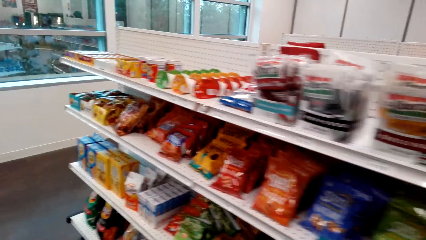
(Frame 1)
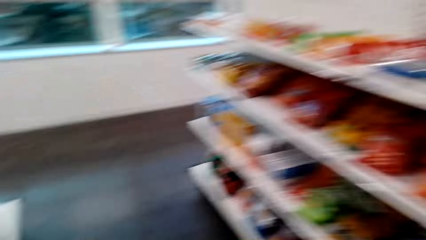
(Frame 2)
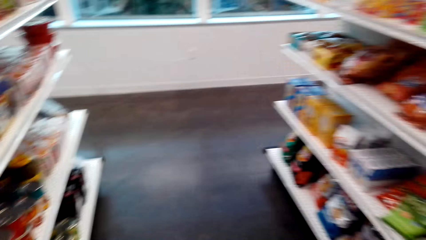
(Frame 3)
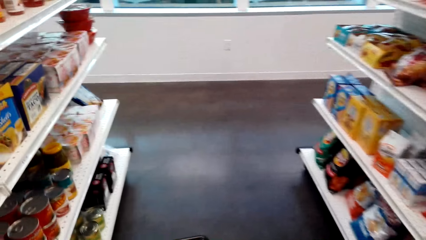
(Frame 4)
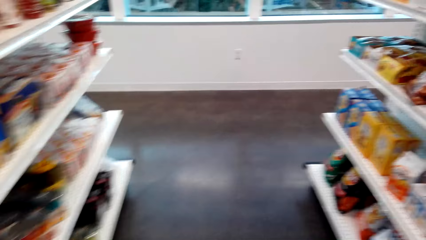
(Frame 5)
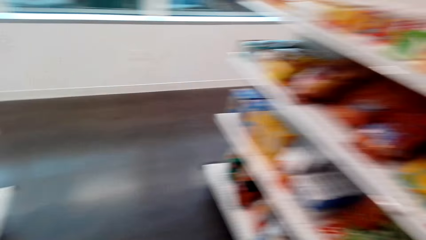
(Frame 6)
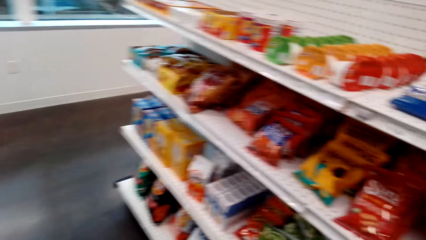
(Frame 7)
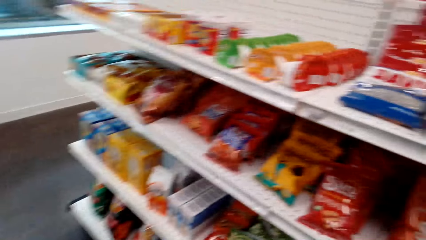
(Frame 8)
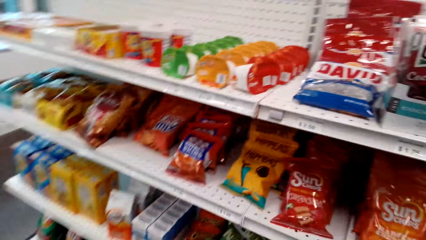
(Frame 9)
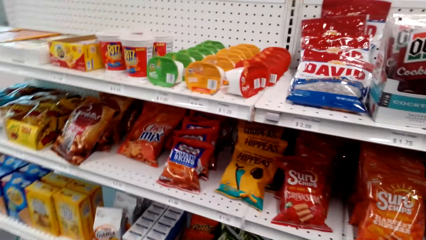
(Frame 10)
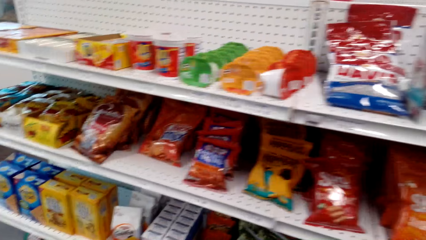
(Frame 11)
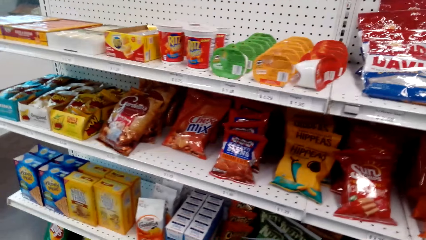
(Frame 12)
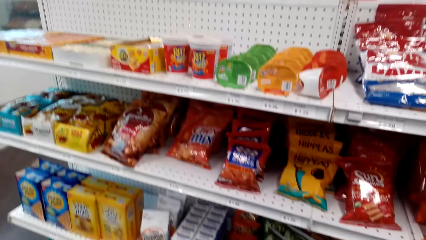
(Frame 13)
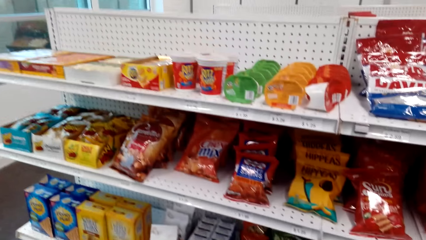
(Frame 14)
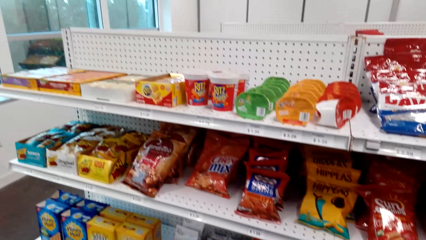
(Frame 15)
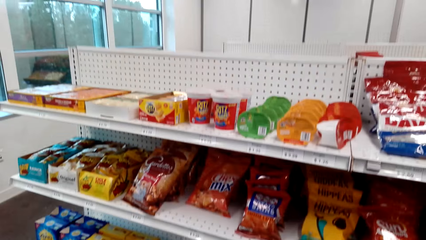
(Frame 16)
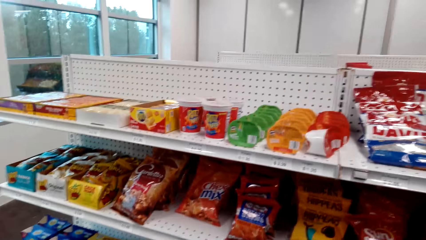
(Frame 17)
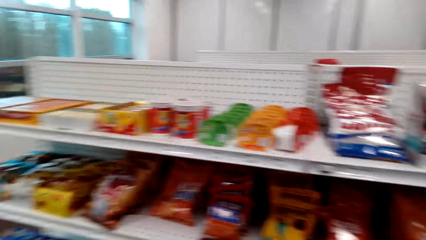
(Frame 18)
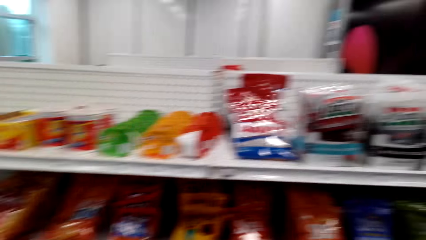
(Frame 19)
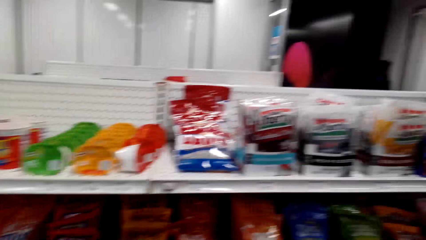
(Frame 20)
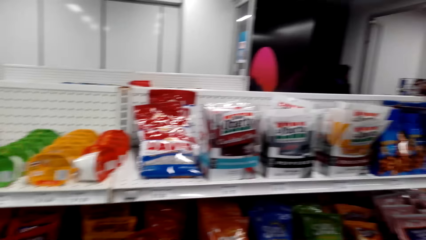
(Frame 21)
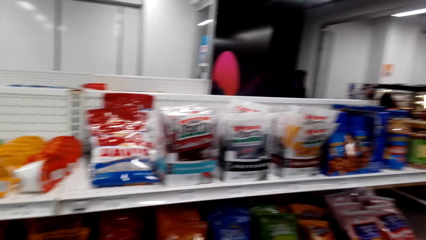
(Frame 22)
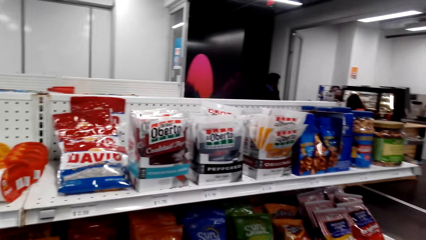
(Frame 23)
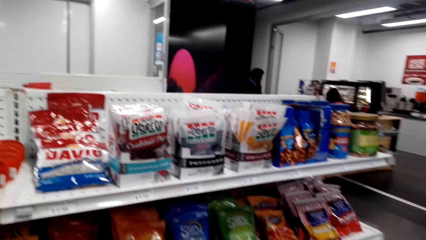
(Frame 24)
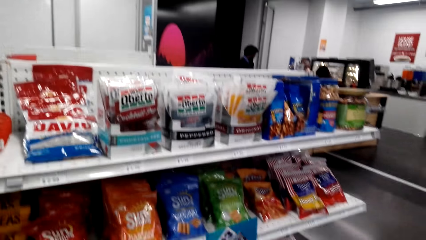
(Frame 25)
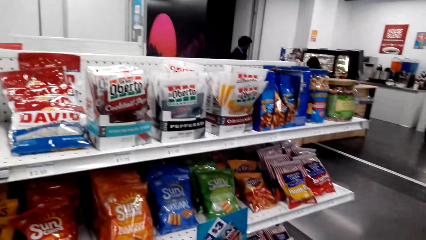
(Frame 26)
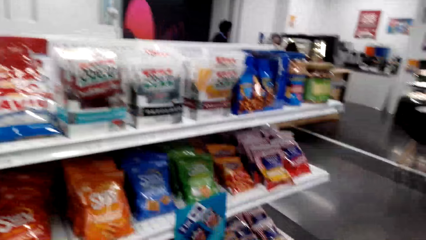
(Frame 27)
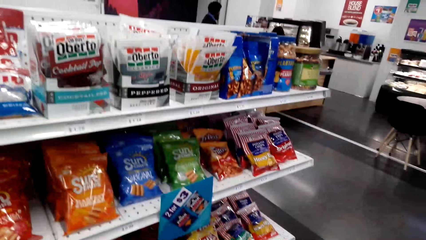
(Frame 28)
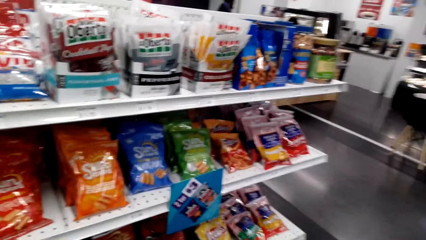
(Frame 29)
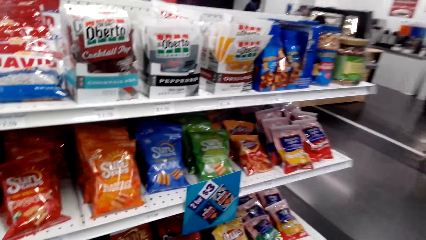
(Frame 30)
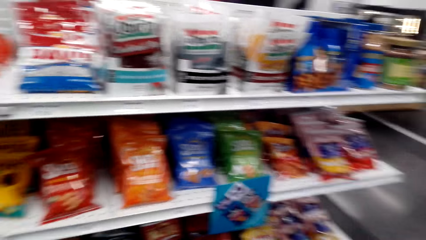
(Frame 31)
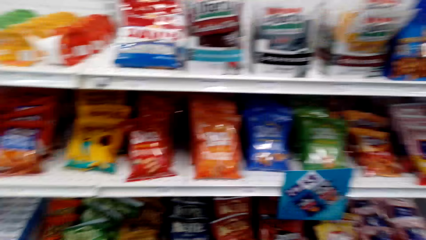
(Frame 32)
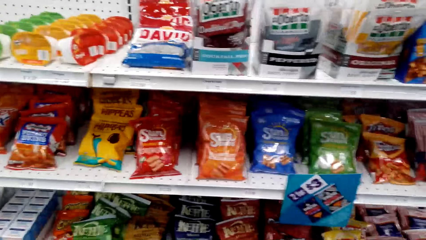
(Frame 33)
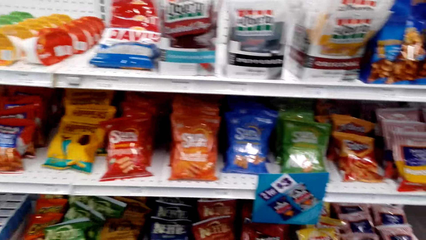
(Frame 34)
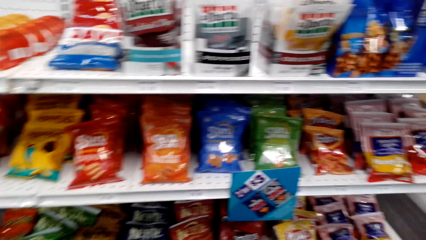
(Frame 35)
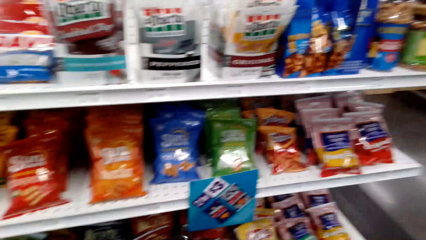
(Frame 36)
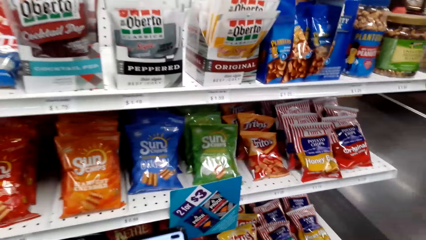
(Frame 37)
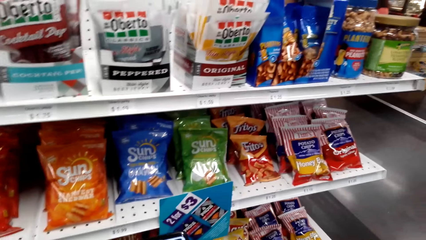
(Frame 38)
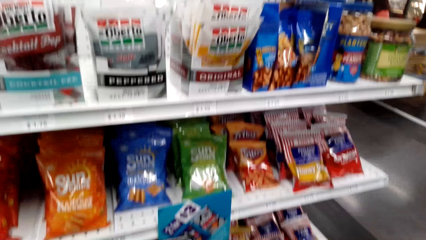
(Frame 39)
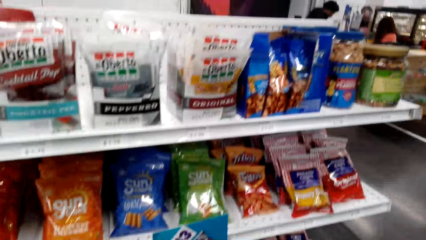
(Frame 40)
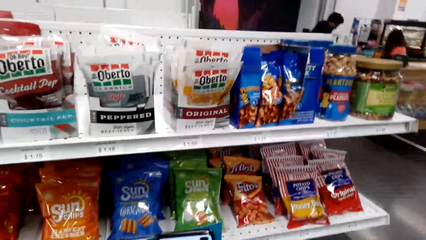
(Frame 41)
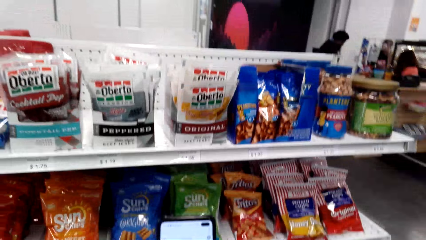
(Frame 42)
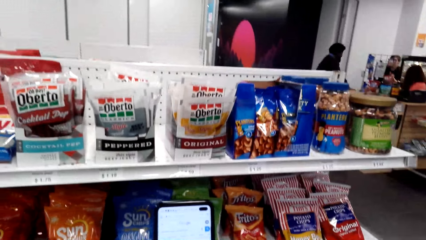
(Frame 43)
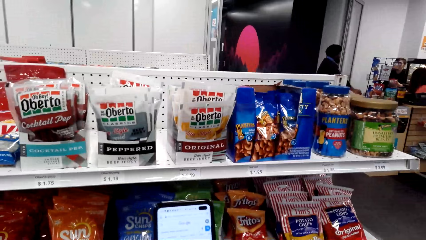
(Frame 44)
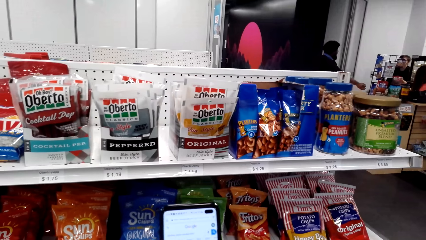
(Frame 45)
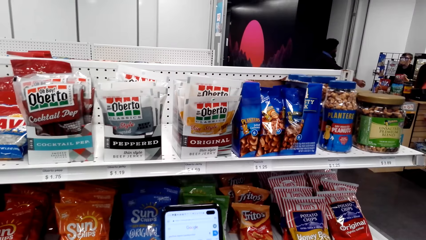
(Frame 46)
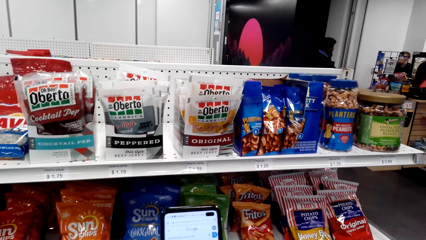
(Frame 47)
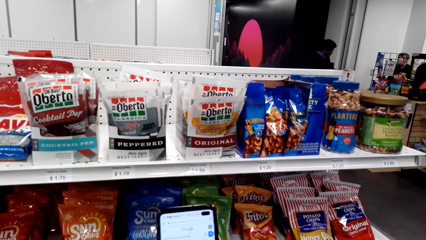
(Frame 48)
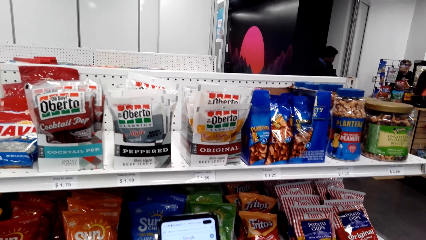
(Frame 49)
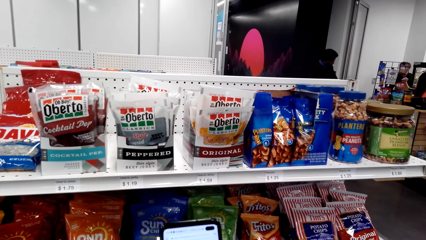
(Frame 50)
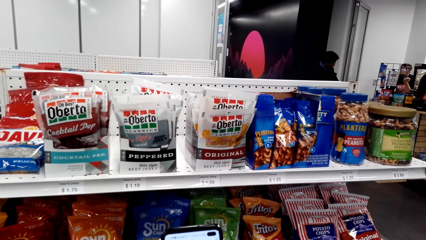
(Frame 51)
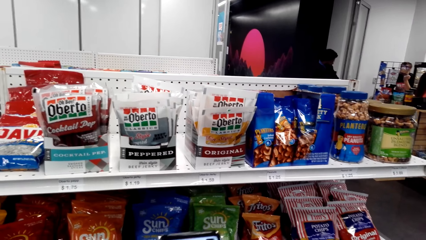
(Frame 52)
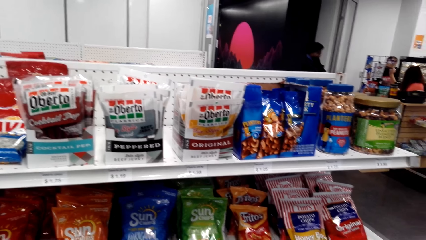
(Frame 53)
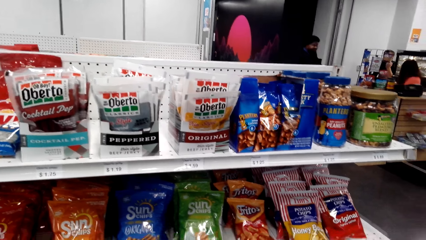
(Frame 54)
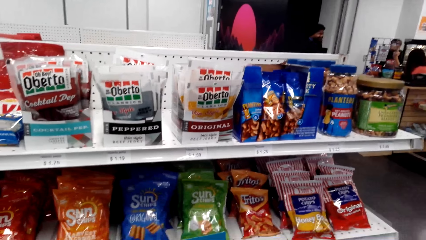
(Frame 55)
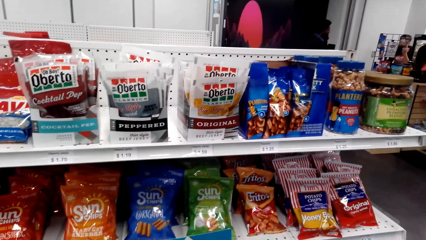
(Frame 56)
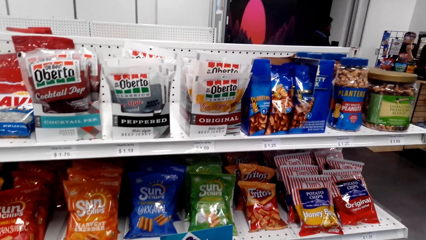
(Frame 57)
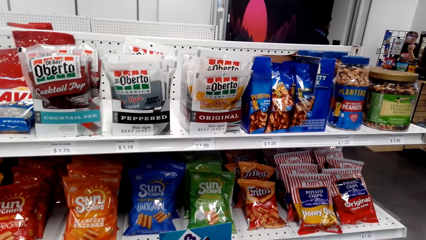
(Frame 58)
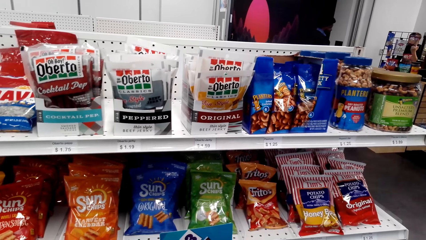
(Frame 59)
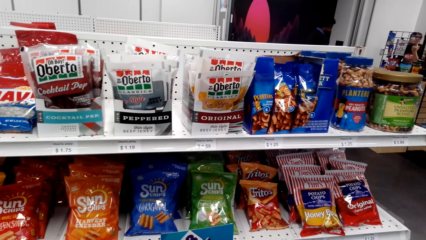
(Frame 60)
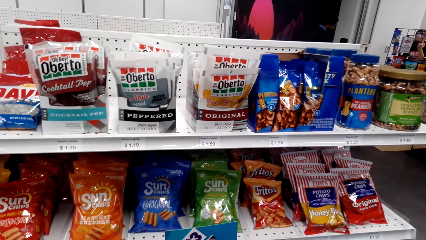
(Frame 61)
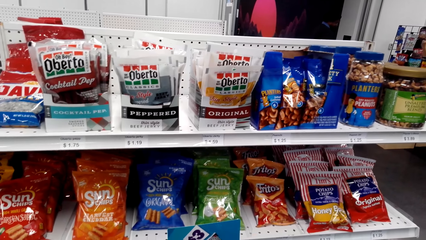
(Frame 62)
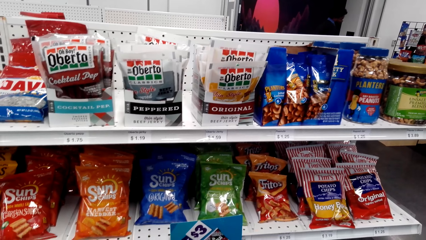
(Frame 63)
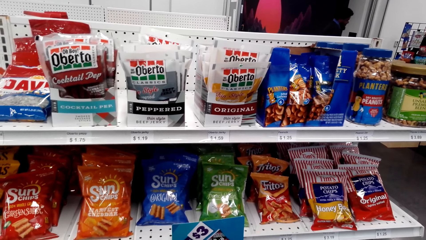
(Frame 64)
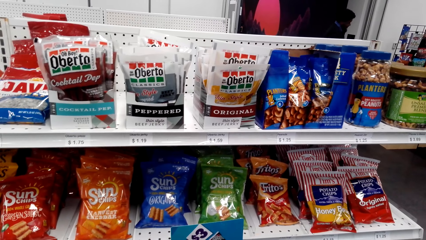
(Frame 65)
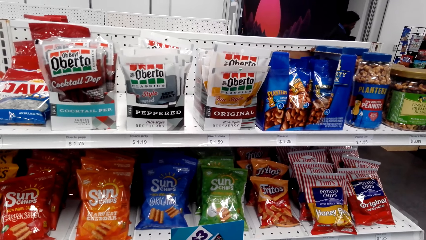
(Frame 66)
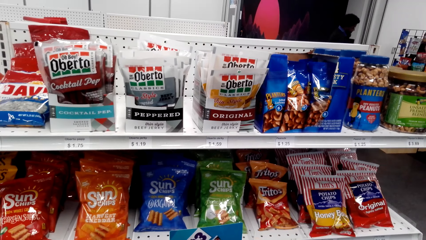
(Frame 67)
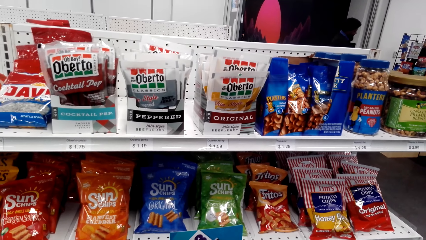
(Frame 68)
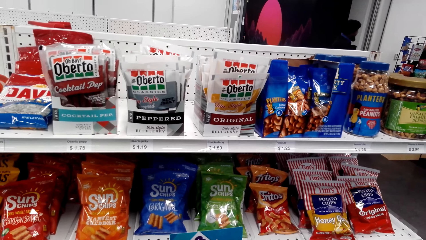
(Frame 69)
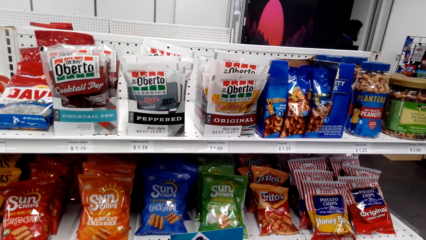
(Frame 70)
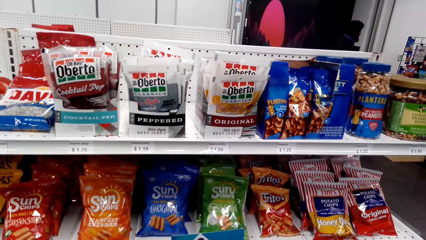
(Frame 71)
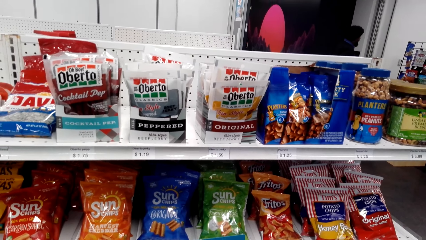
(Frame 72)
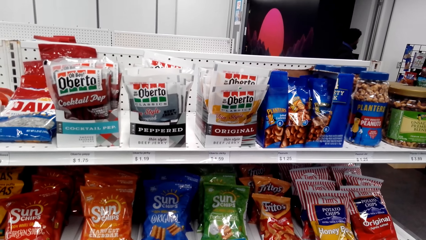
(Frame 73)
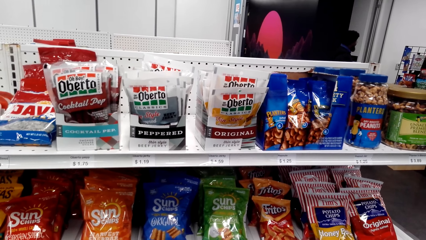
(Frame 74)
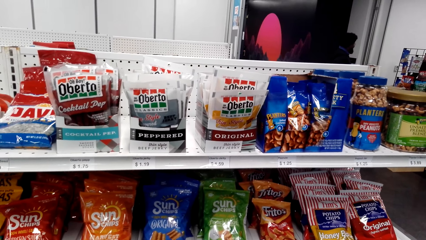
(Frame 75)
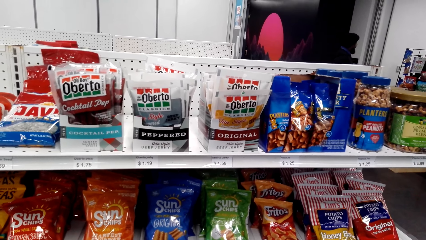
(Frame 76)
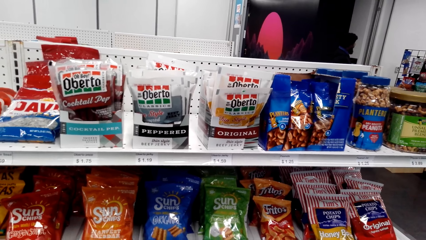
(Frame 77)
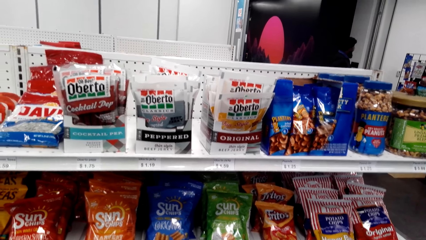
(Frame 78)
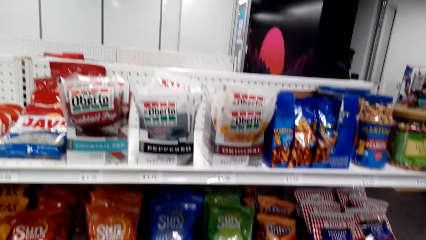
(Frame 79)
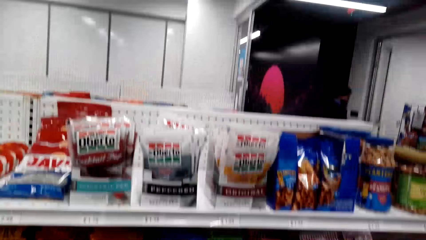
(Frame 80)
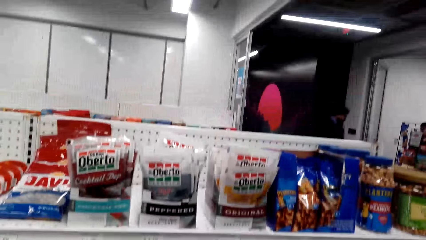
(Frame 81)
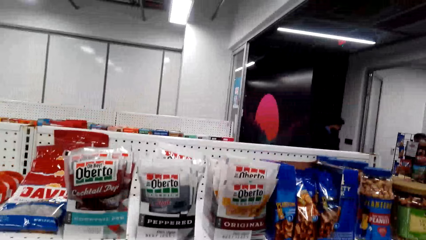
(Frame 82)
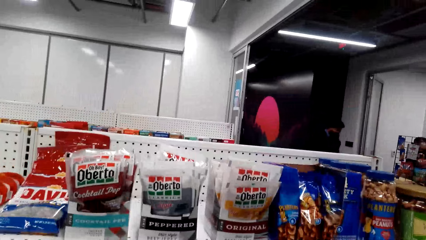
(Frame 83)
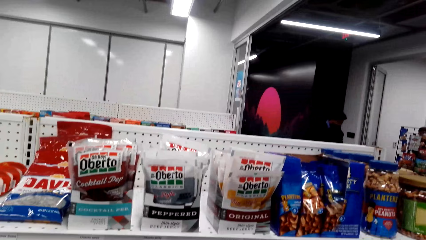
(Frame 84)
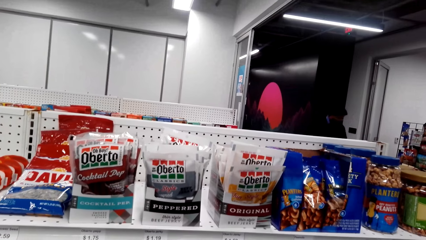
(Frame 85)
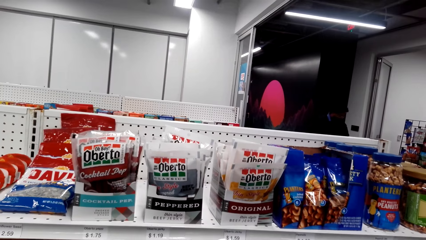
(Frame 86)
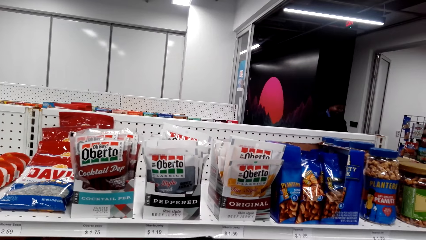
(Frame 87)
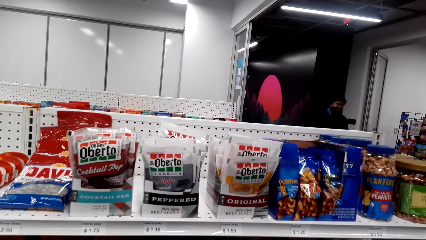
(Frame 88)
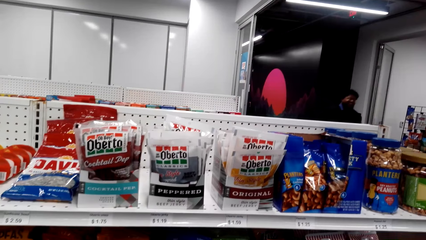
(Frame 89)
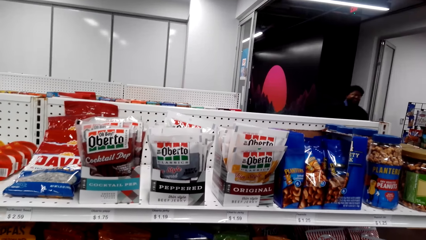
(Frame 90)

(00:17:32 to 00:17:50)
The camera wearer looks around. They scroll the phone. They stare around.
